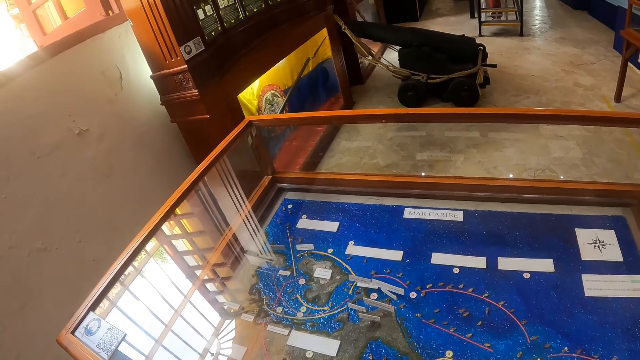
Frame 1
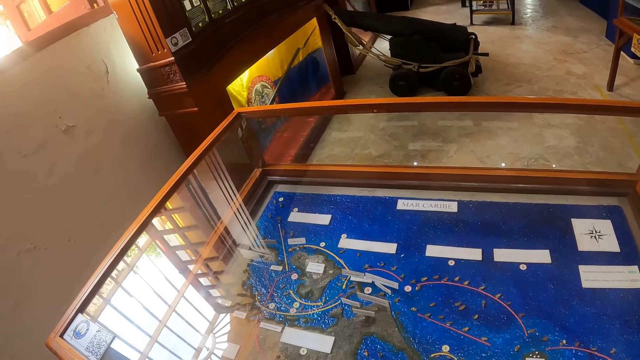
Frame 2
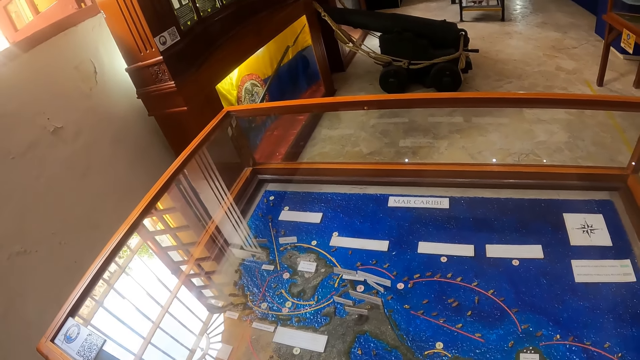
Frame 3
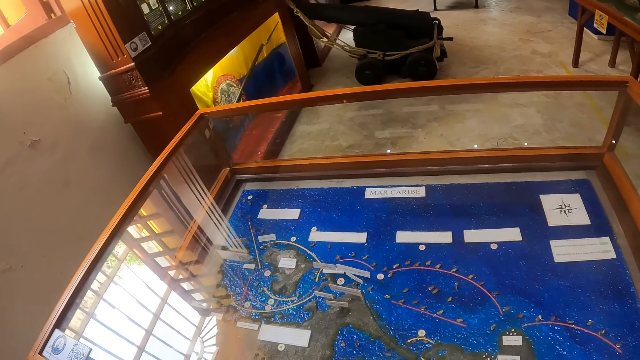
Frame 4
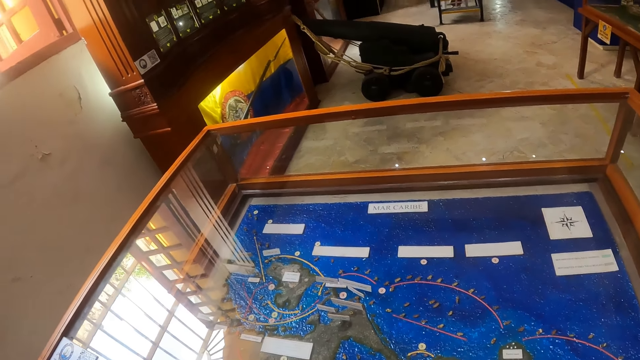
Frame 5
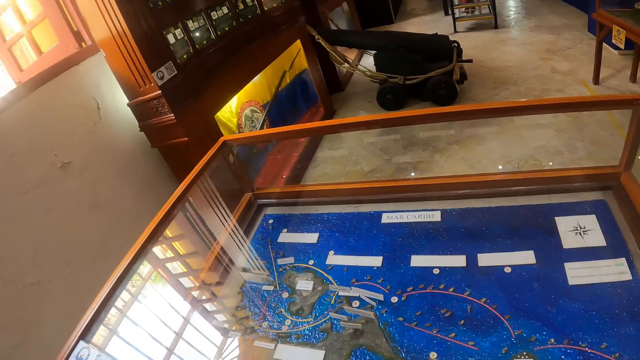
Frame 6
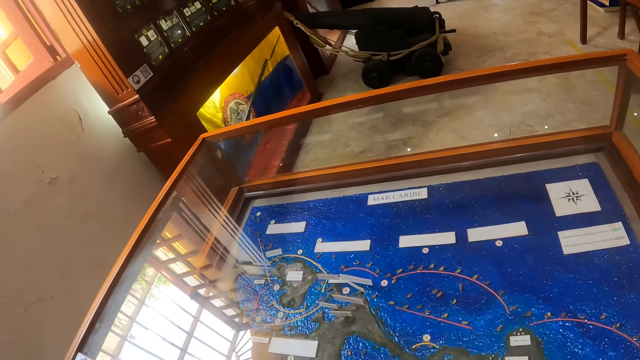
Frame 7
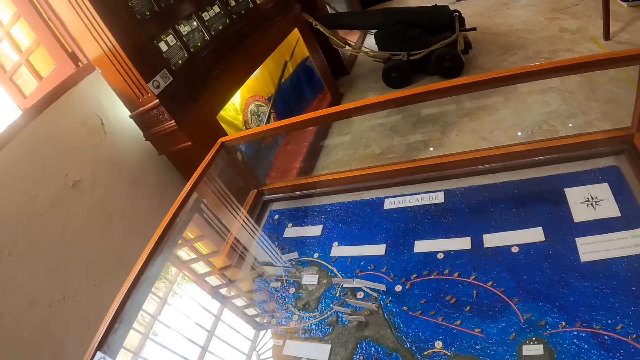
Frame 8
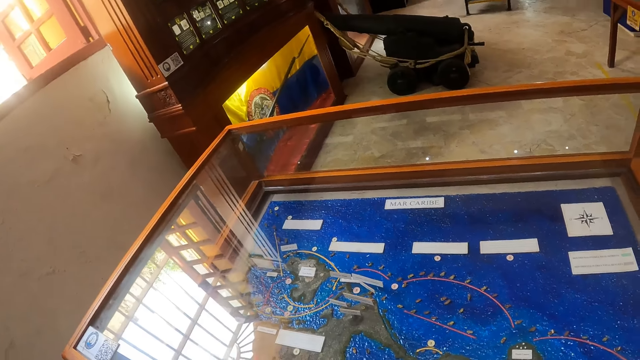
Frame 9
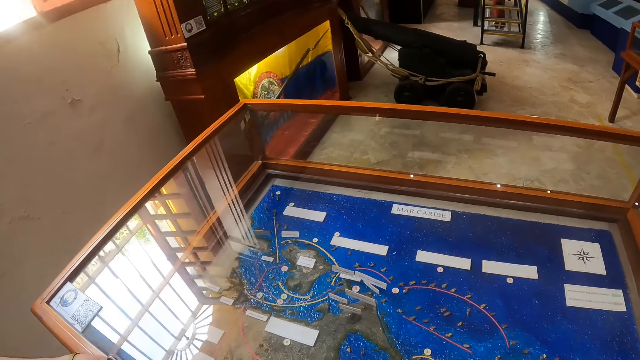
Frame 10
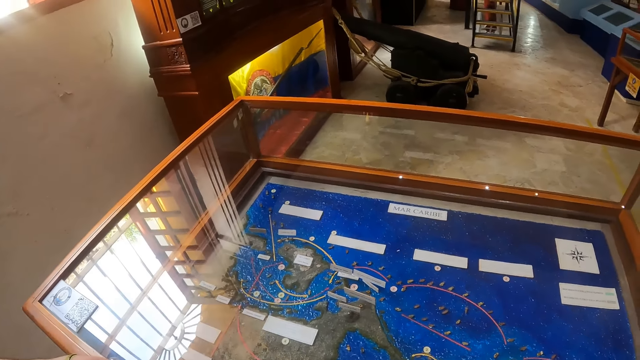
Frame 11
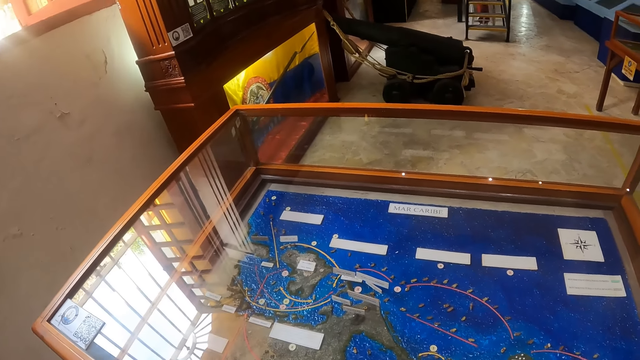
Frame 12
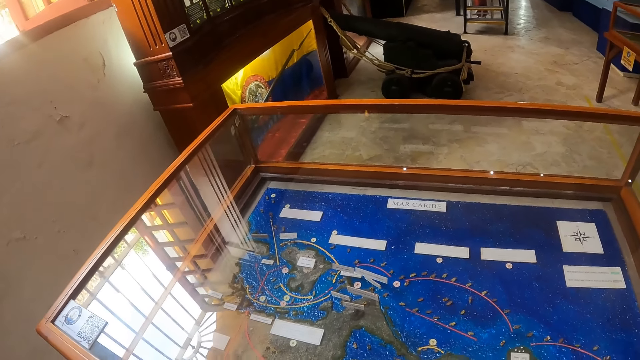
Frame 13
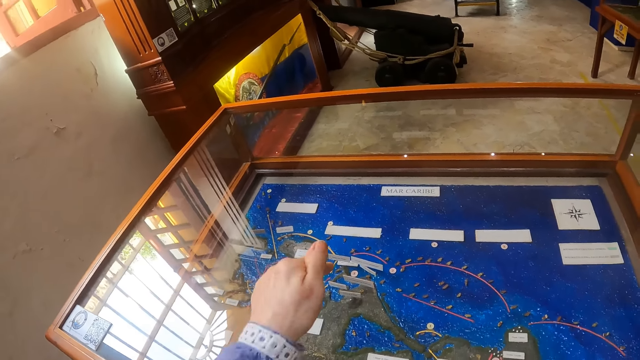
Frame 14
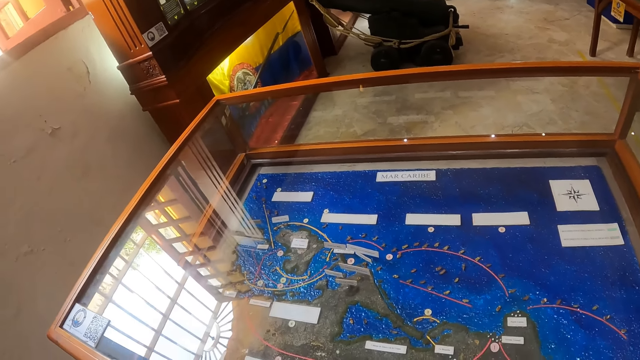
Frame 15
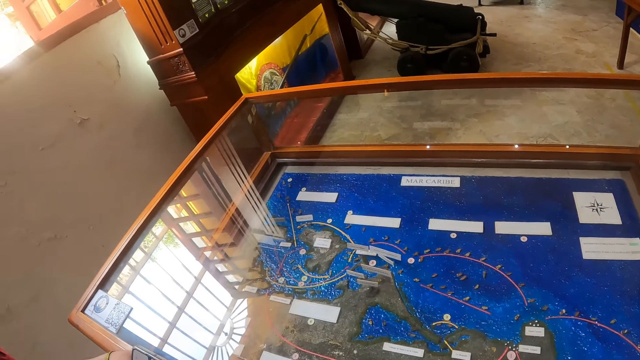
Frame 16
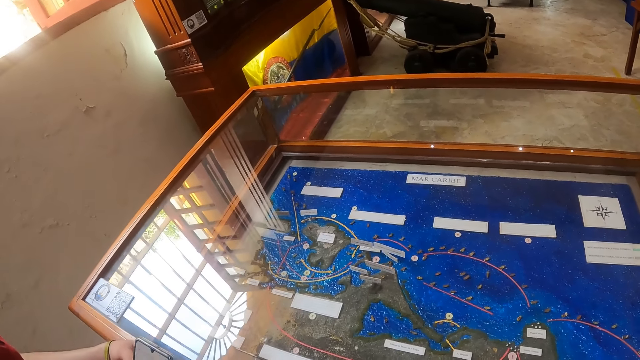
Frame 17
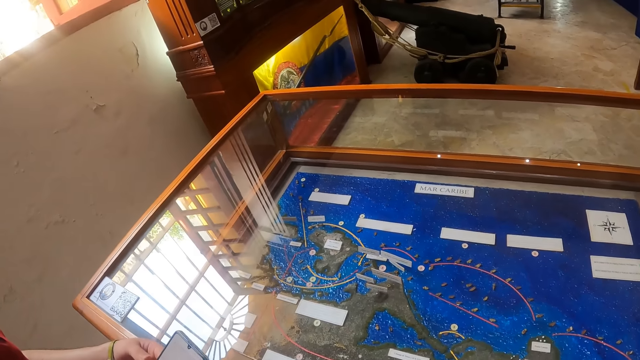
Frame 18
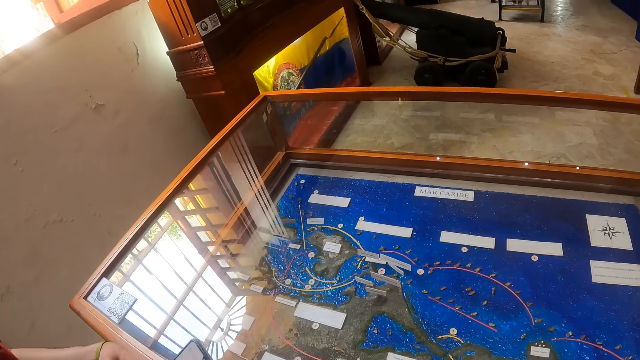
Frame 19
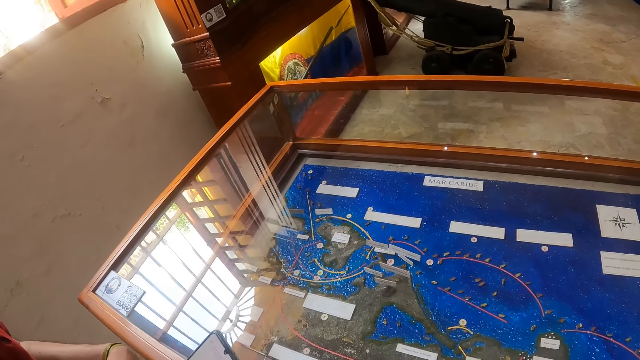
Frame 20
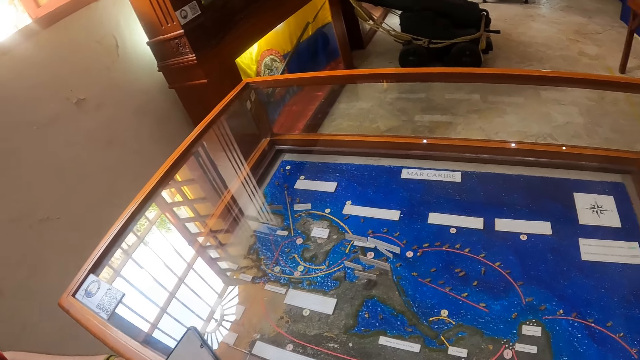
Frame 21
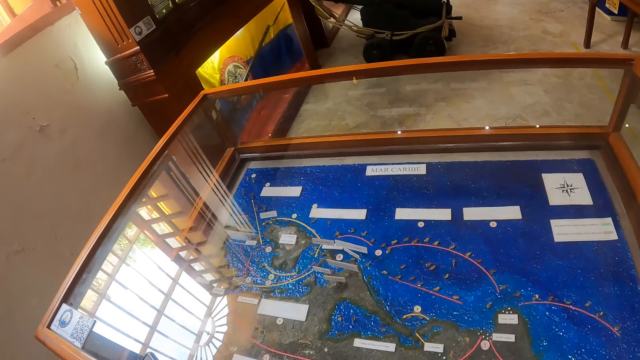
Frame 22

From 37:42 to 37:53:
The camera wearer points at the mirror.

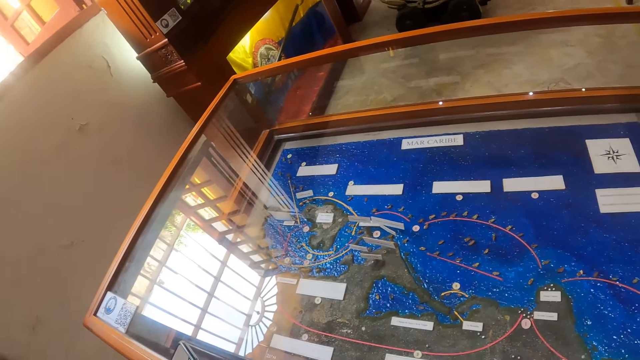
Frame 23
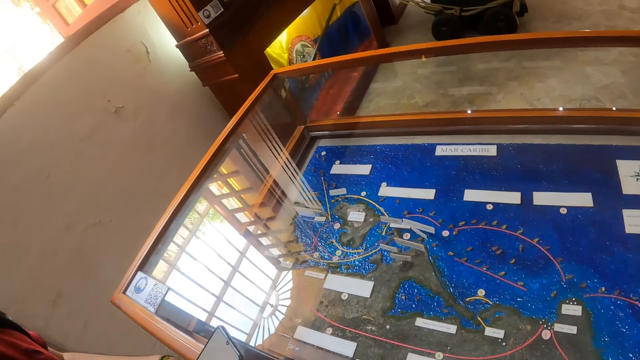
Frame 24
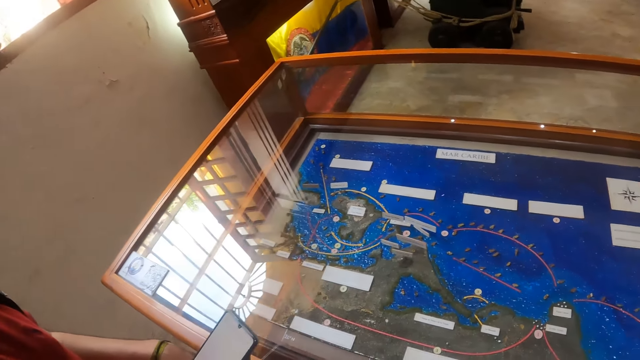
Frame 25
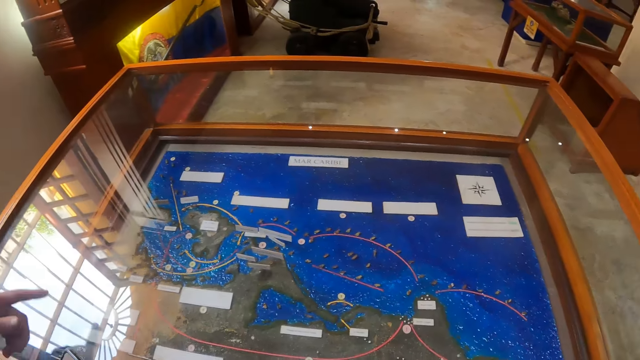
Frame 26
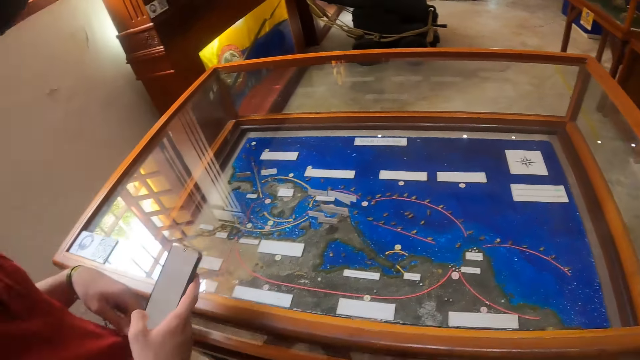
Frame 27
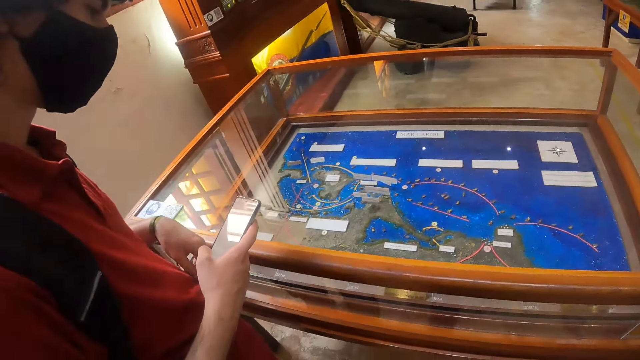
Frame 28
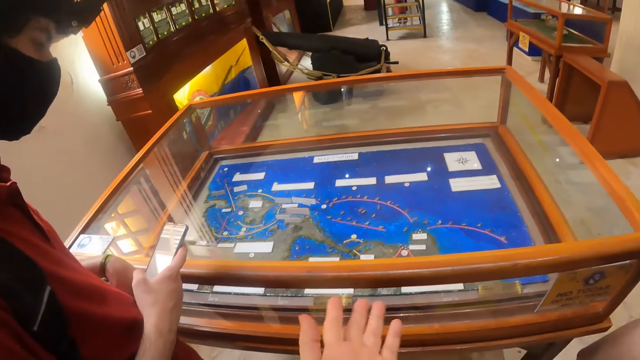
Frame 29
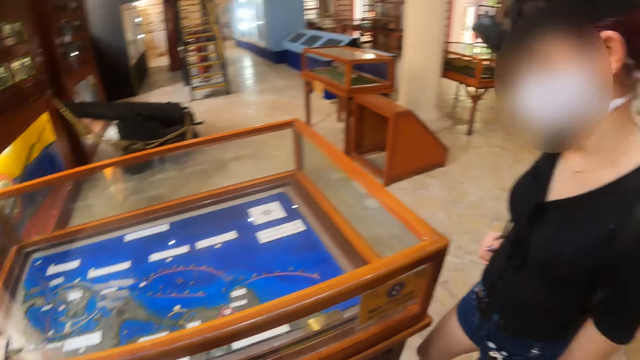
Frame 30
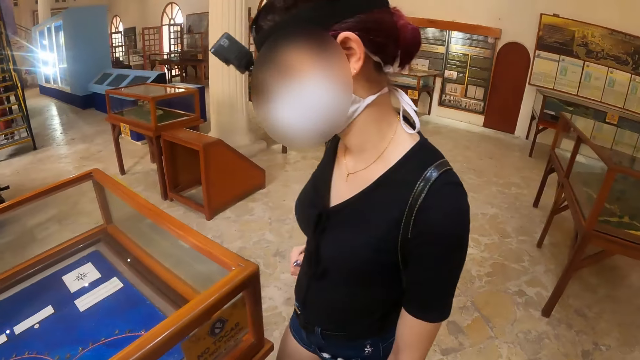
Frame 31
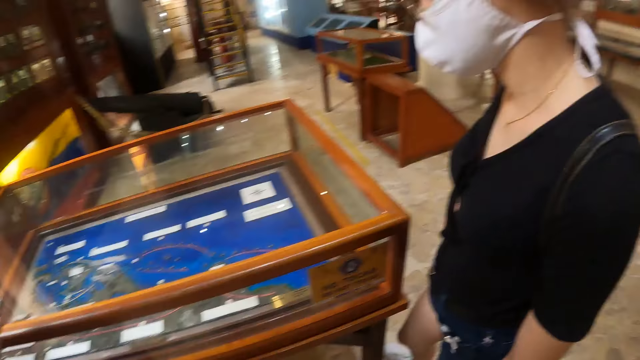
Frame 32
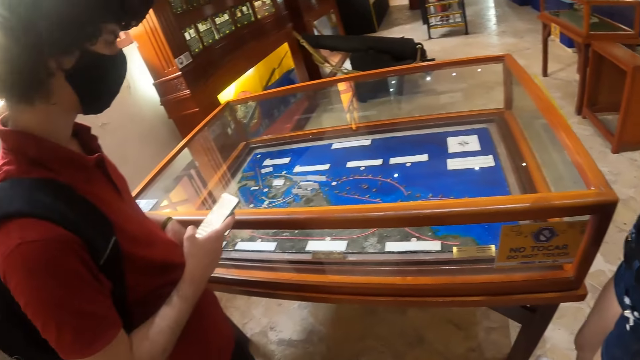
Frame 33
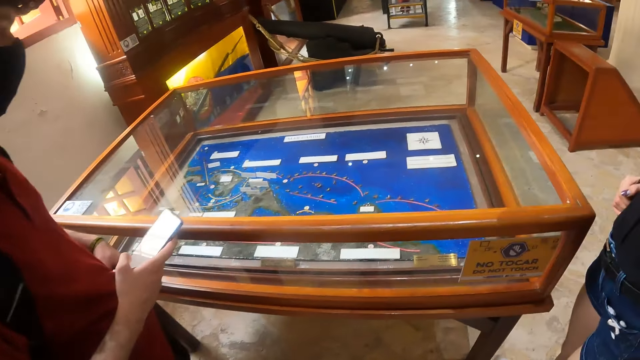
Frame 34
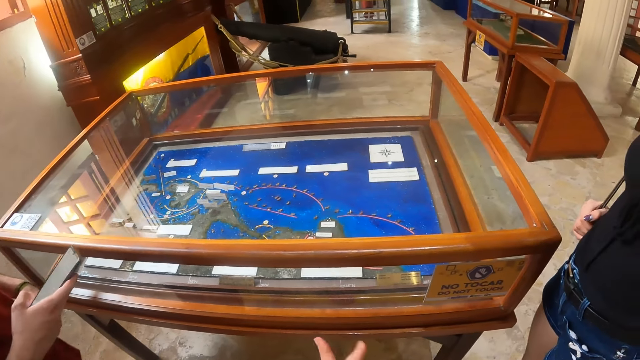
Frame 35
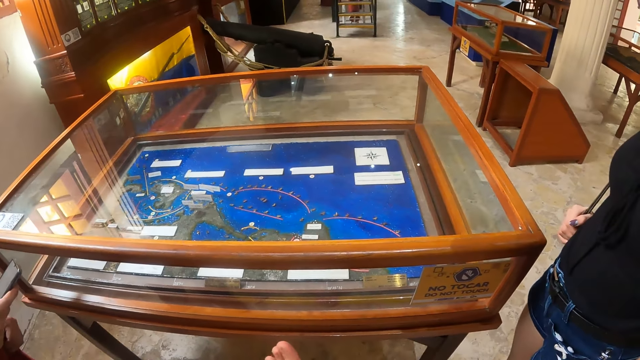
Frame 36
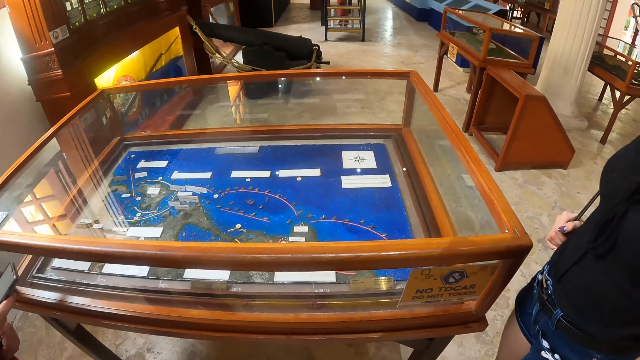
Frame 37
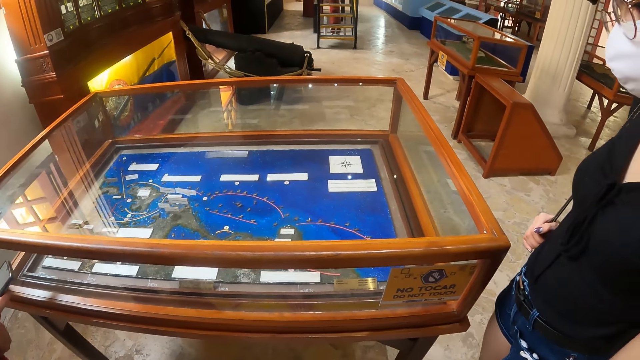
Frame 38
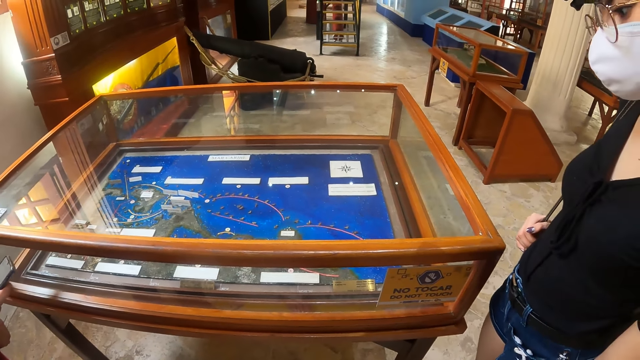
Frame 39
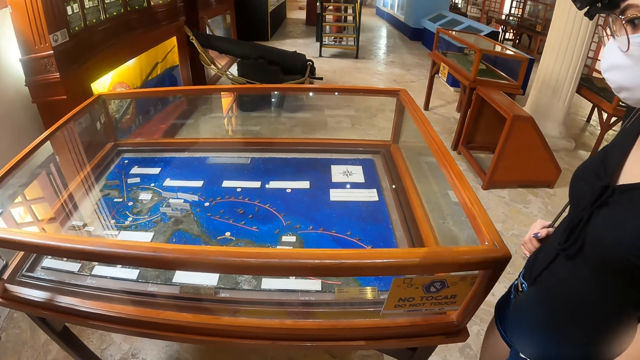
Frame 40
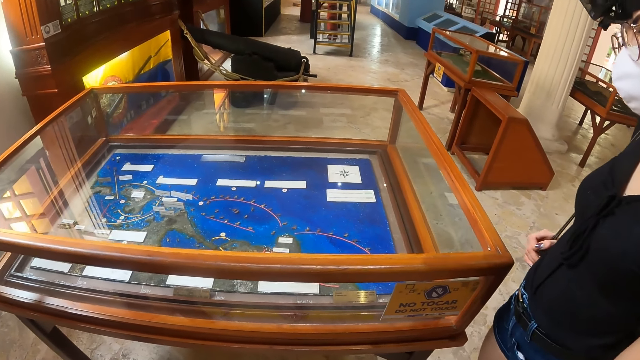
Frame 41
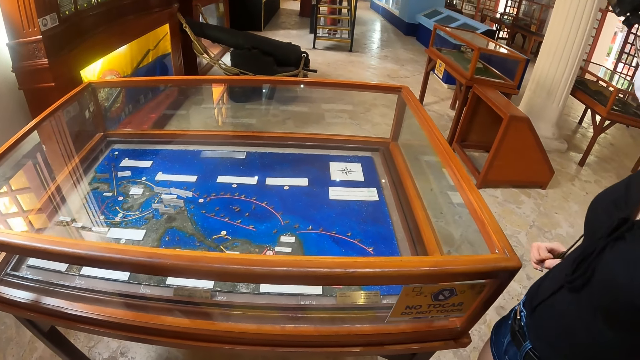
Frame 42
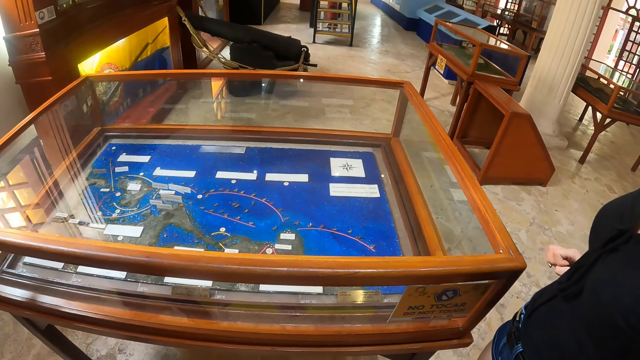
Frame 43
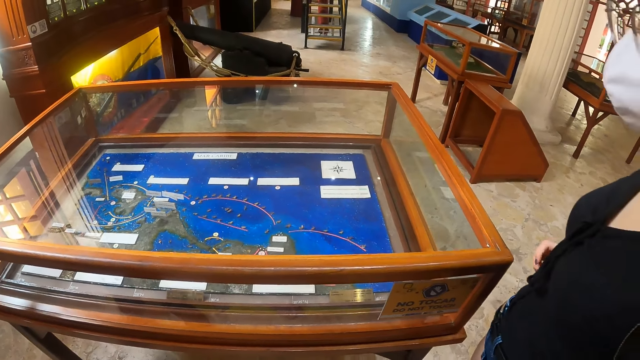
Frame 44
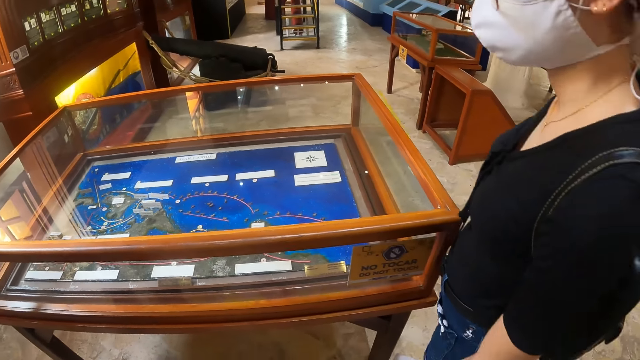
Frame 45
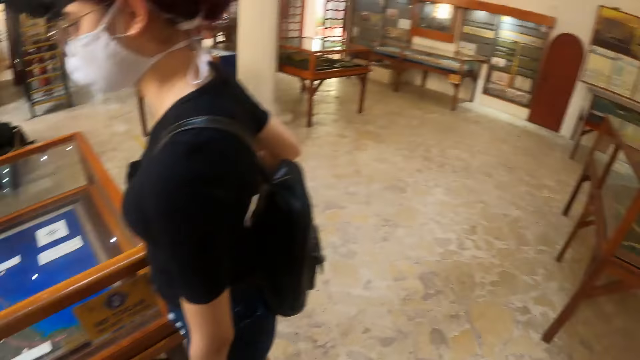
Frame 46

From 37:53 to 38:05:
A man uses a phone. The camera wearer interacts with the man. They look around. They interact with the man and a woman.
